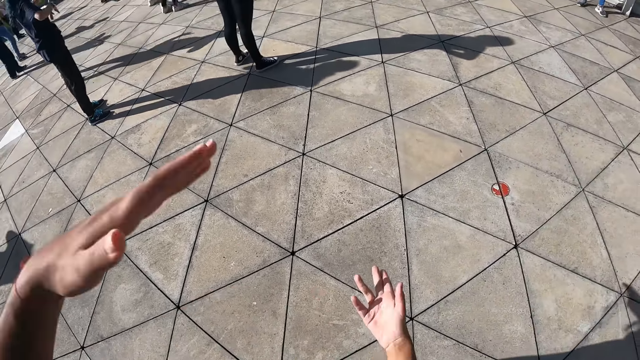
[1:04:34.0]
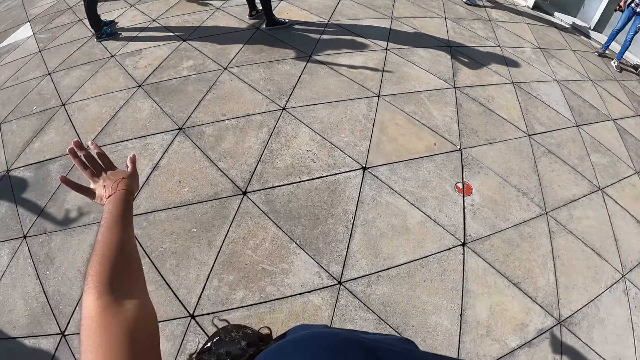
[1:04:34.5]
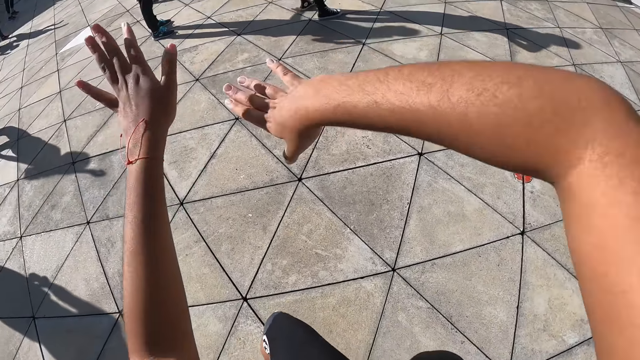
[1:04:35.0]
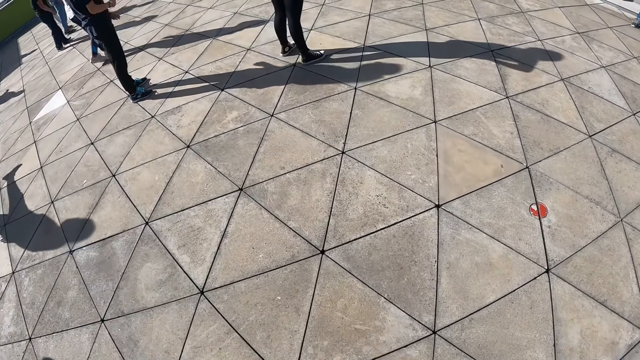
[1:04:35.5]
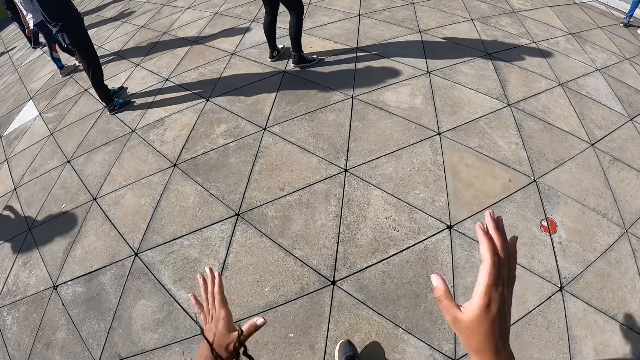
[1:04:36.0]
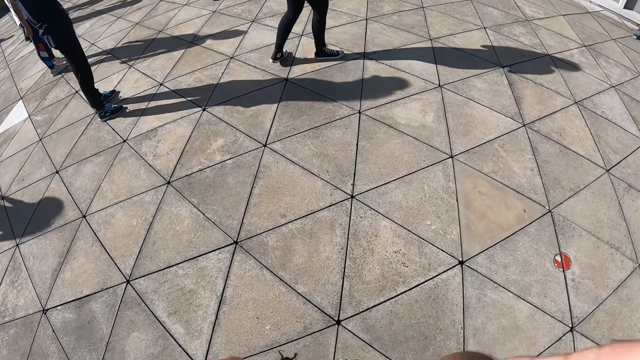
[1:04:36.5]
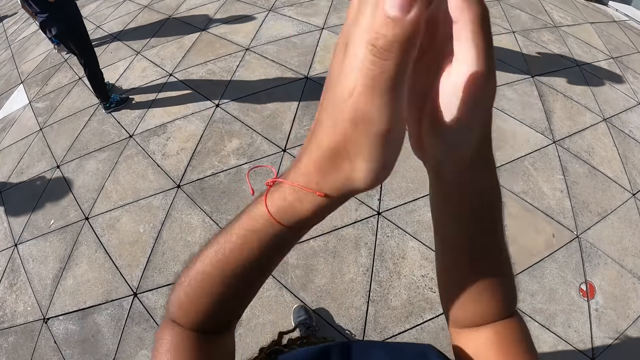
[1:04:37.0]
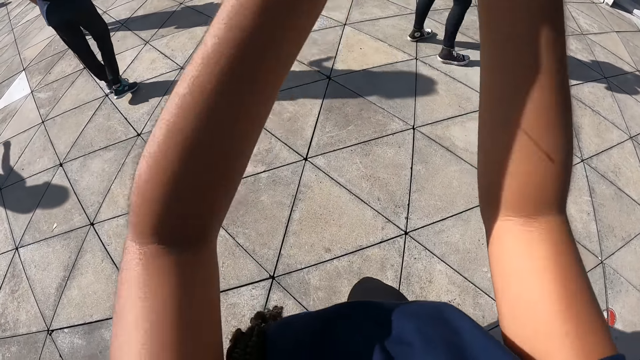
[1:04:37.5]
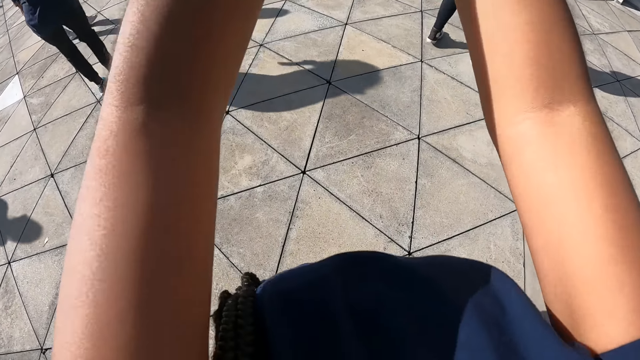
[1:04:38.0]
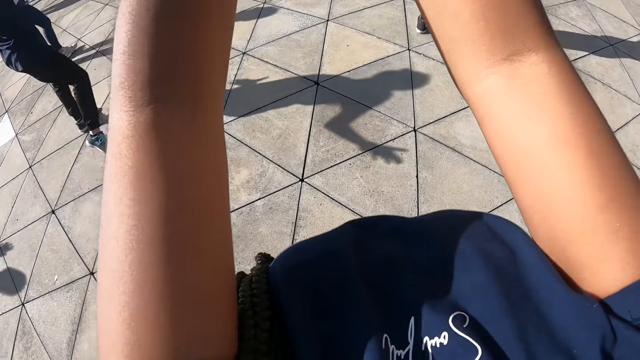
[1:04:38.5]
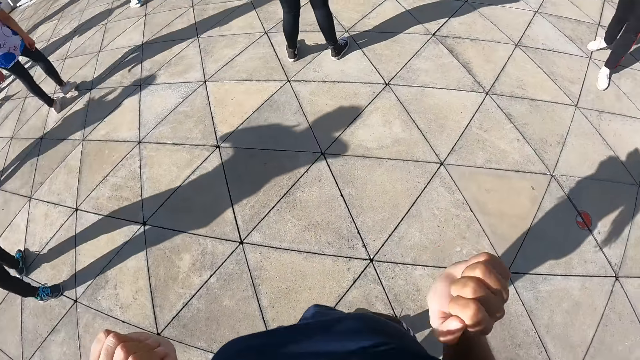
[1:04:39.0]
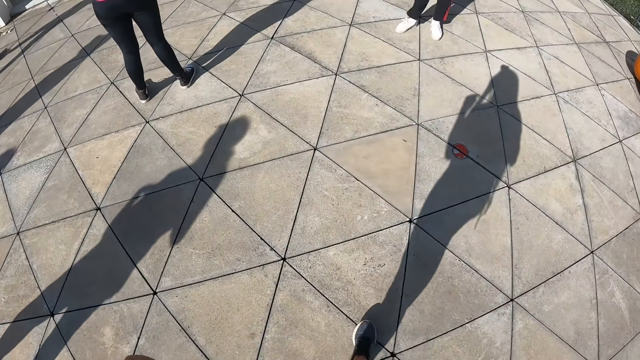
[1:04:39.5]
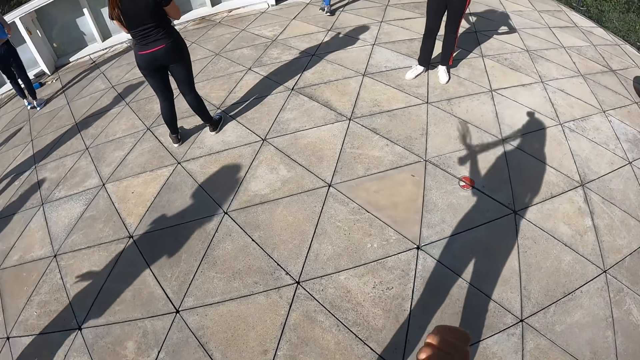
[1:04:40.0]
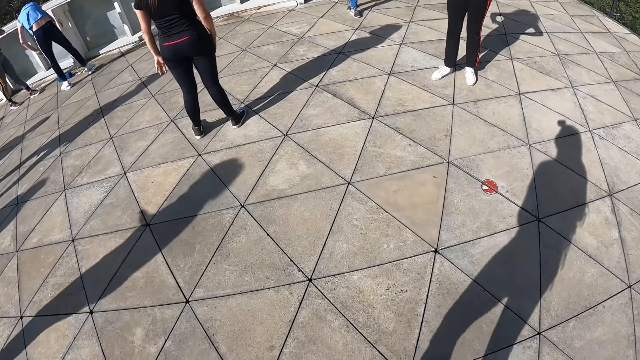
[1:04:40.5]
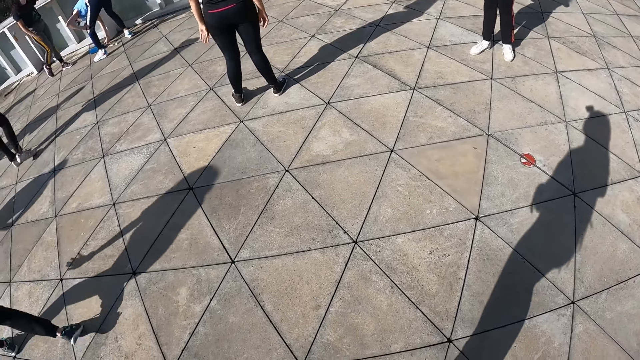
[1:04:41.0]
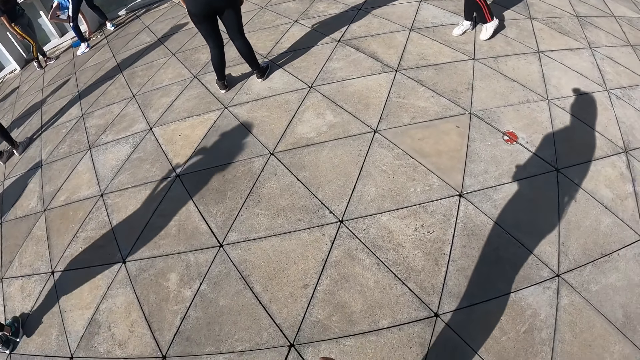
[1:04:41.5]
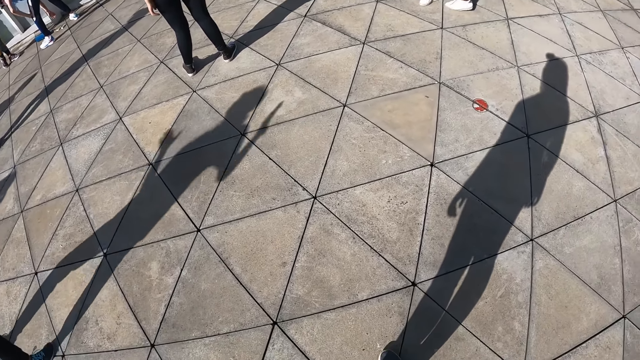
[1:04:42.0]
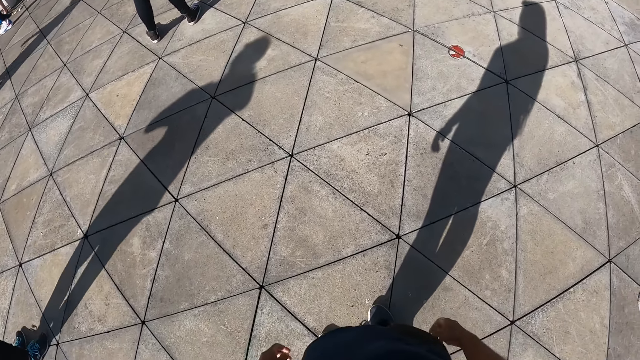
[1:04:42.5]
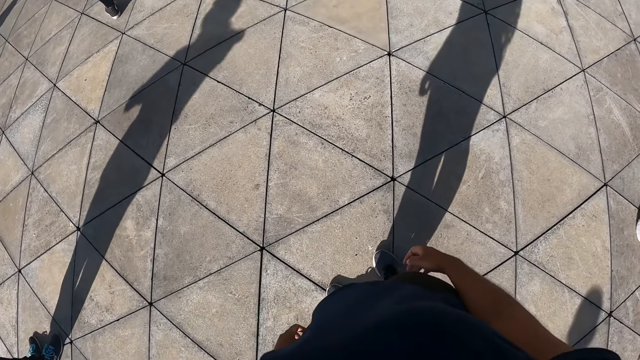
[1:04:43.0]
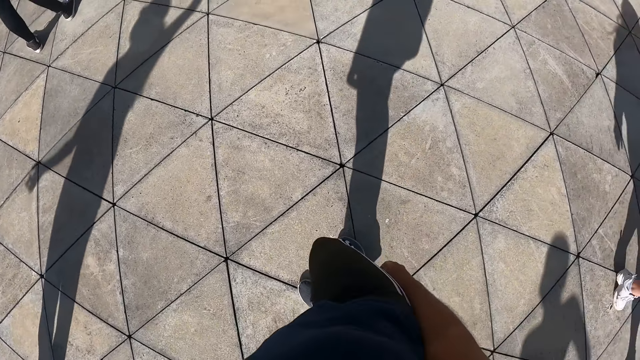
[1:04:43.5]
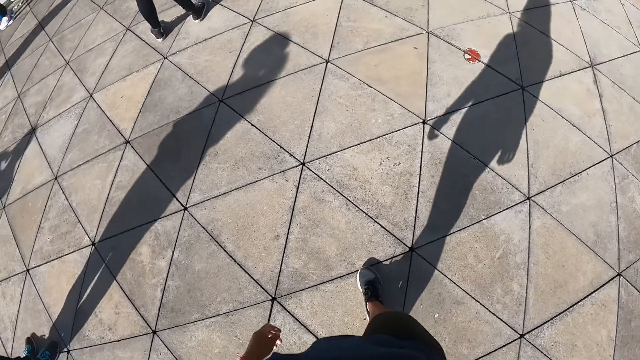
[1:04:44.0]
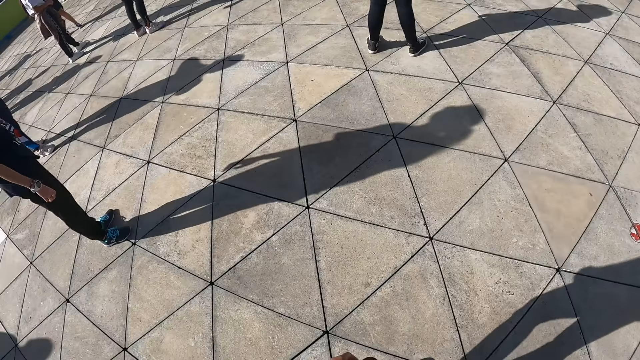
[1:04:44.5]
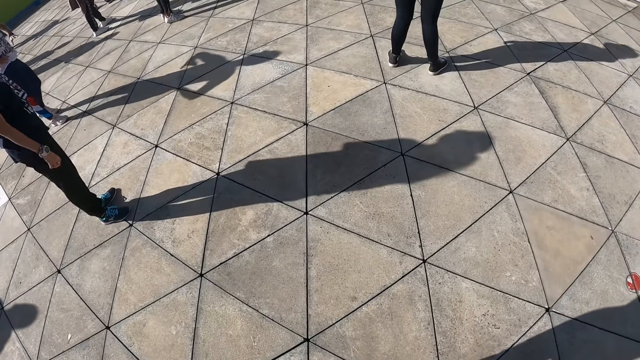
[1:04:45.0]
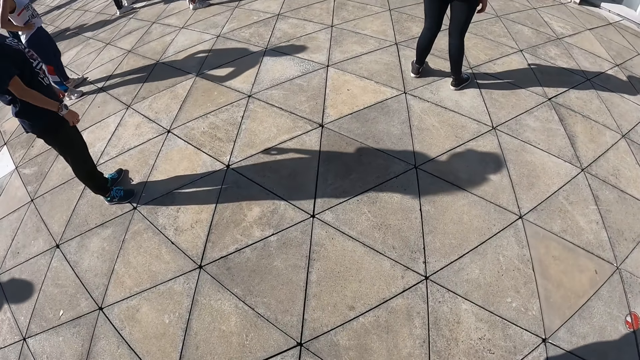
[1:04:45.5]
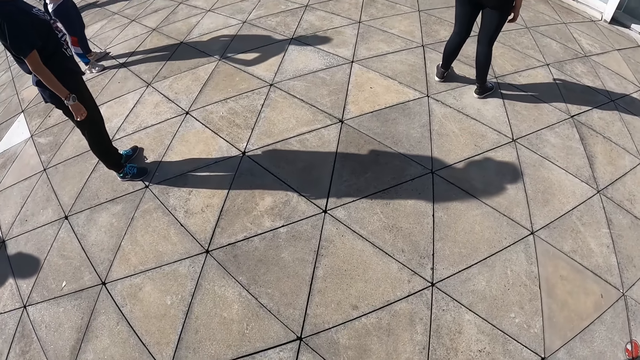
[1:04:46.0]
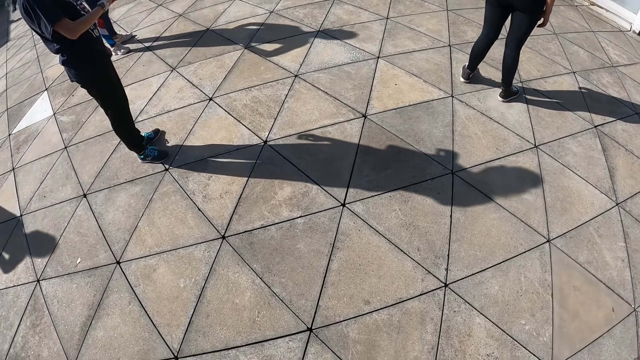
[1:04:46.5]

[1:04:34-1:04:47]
The camera wearer claps her hands. She moves both hands. She steps forward and looks aside.

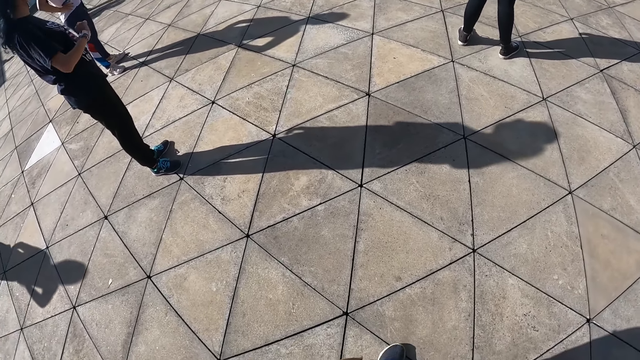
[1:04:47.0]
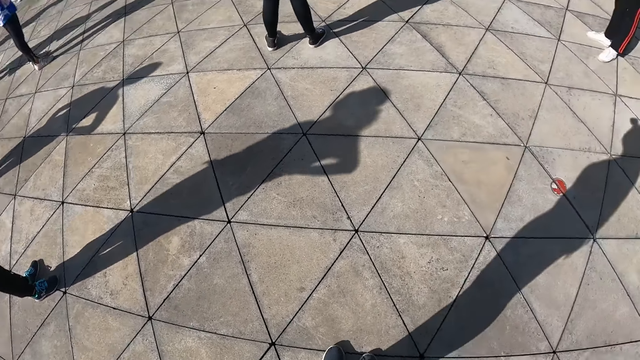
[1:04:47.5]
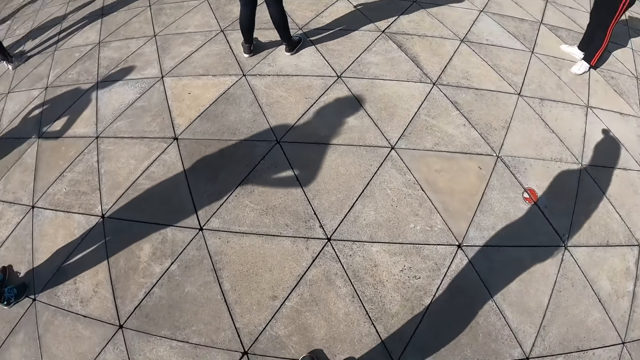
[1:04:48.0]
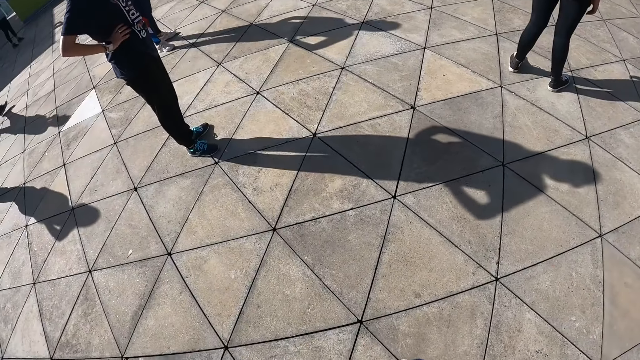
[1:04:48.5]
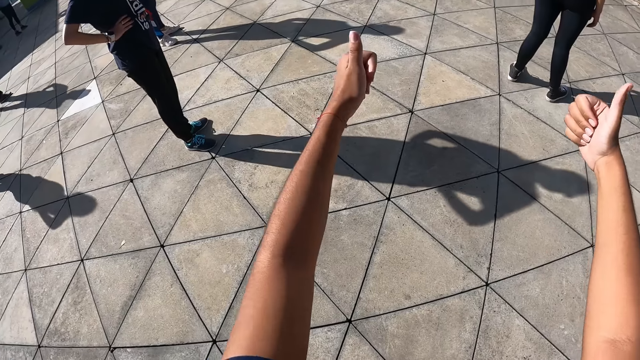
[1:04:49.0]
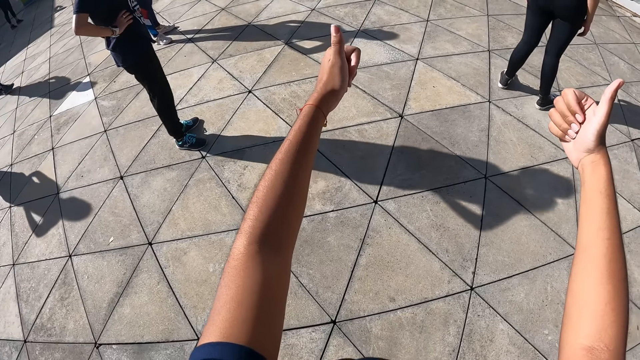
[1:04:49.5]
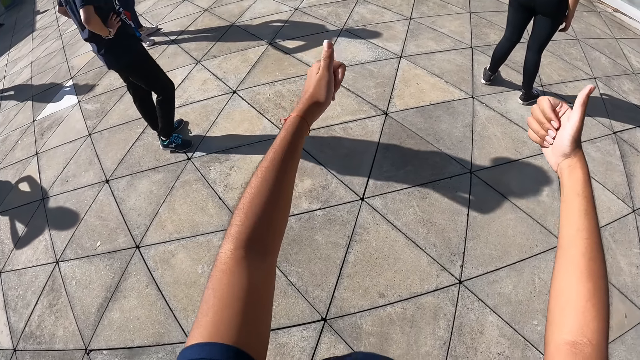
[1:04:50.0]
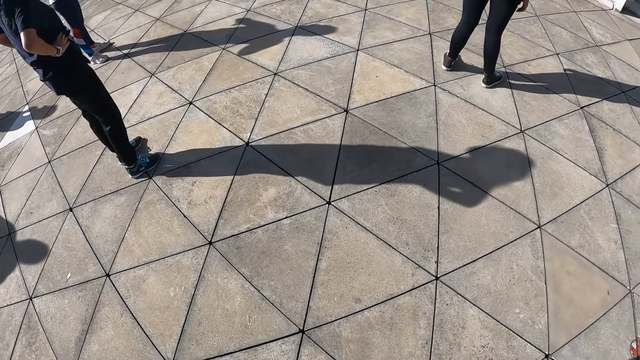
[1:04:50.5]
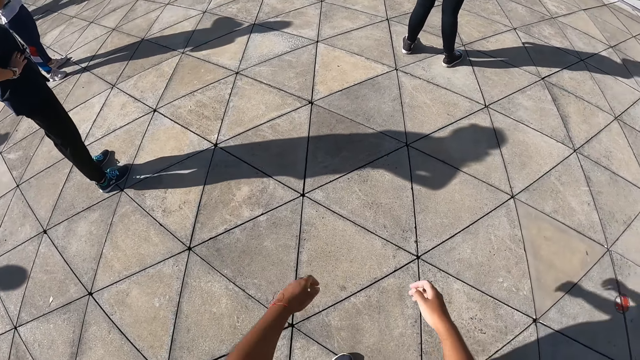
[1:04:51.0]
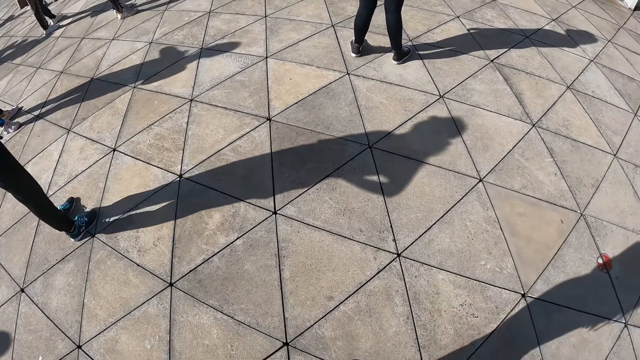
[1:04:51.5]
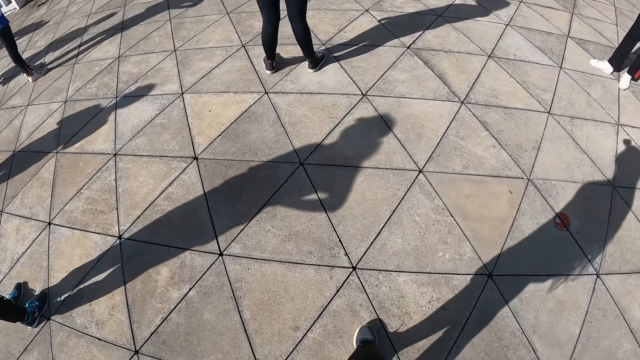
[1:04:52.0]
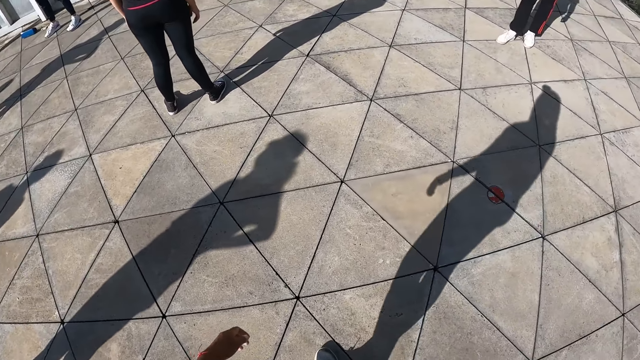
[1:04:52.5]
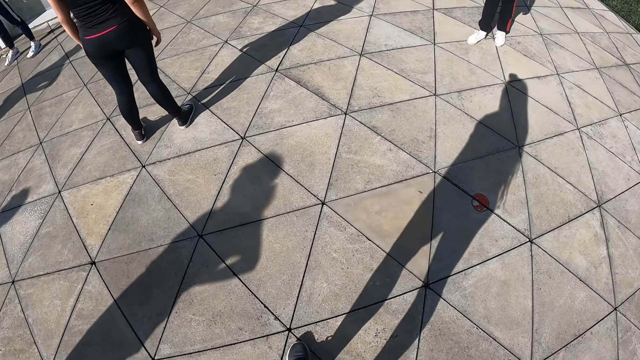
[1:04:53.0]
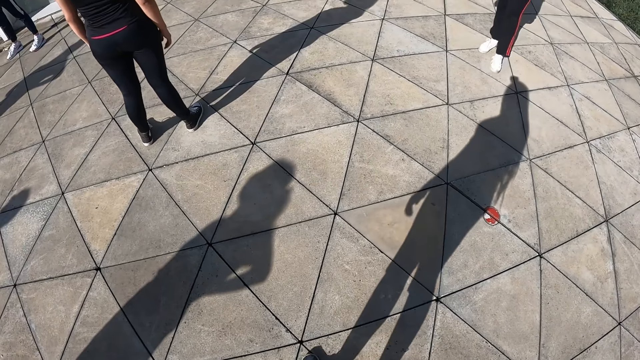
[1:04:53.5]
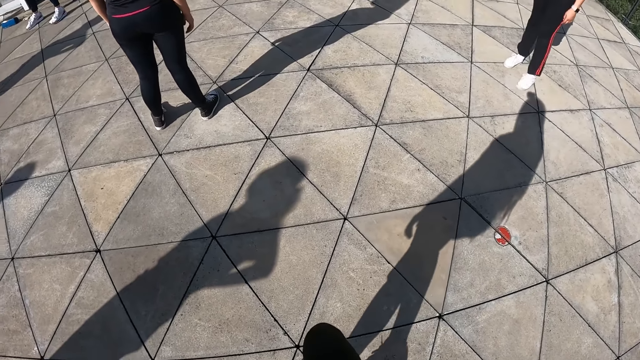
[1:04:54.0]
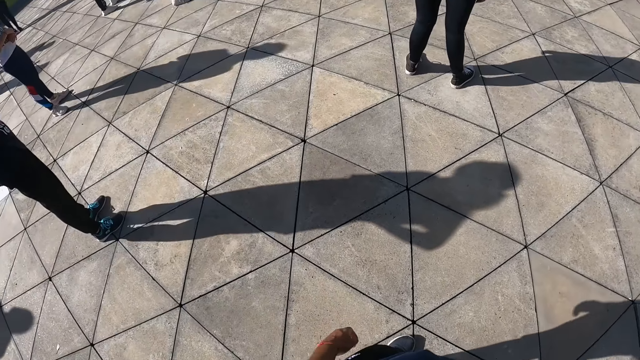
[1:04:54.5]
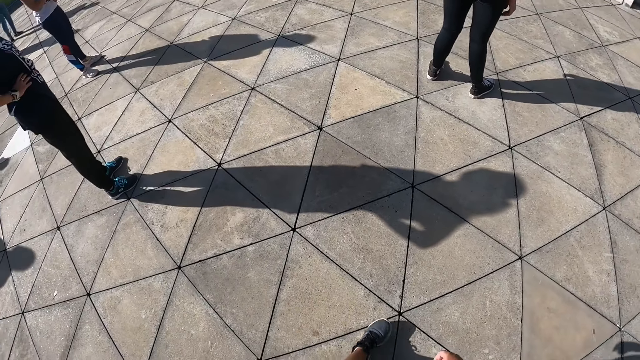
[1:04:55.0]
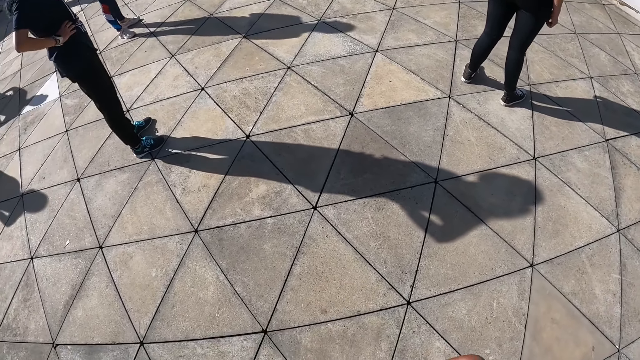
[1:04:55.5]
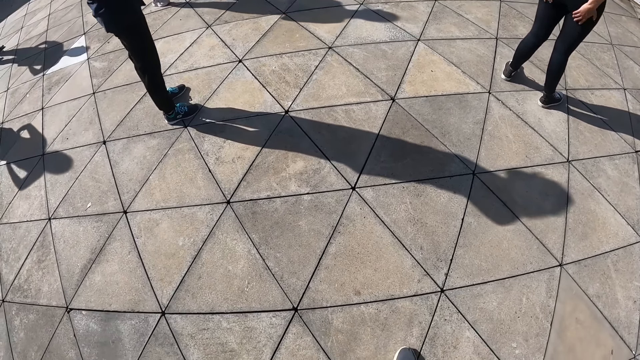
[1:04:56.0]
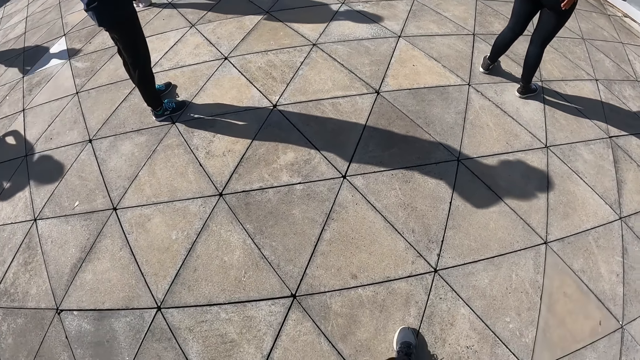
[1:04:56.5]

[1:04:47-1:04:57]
The camera wearer raises both thumbs. They drop both hands. They move both hands. They step forward, turn around, and step backwards.
